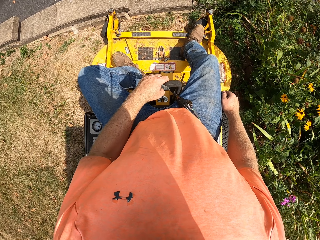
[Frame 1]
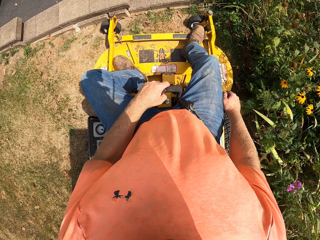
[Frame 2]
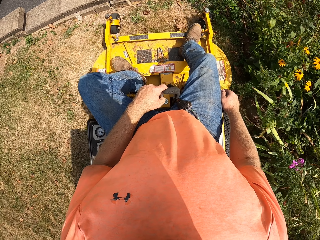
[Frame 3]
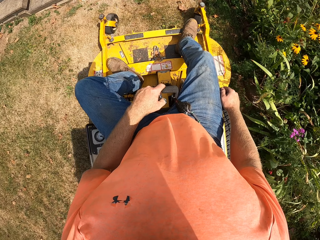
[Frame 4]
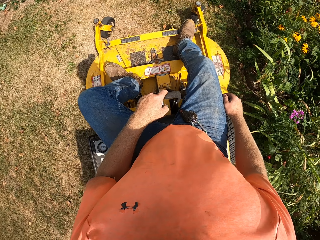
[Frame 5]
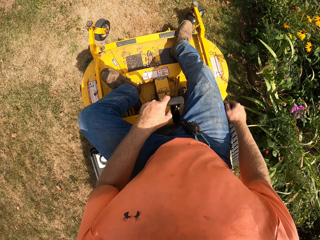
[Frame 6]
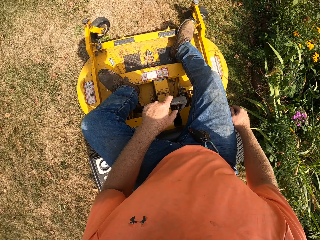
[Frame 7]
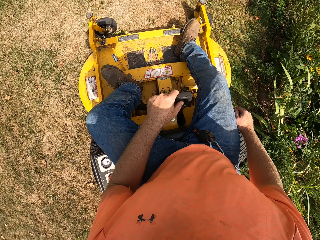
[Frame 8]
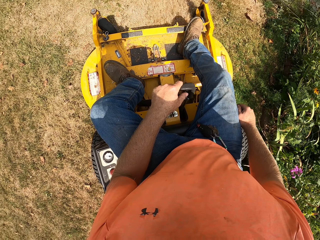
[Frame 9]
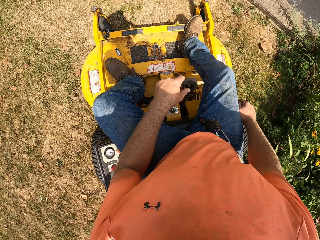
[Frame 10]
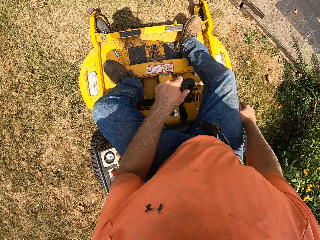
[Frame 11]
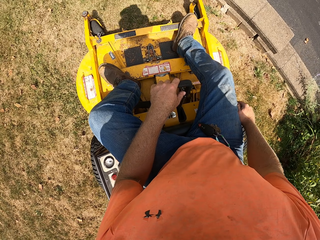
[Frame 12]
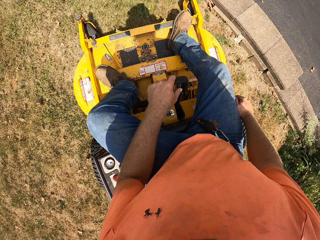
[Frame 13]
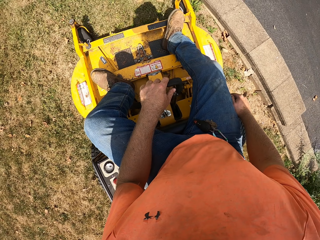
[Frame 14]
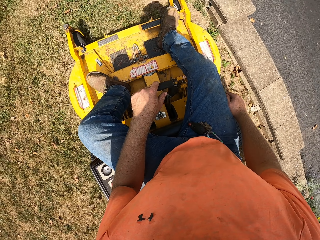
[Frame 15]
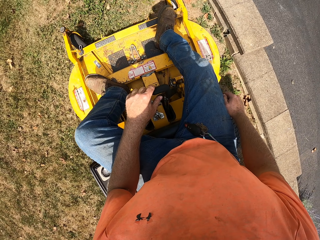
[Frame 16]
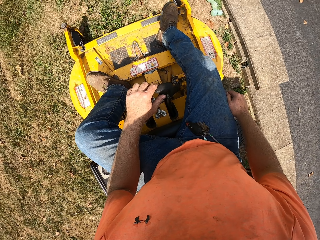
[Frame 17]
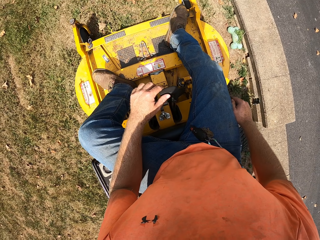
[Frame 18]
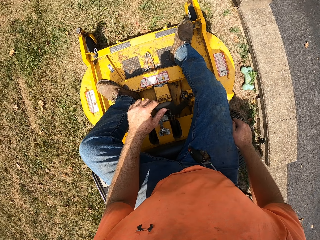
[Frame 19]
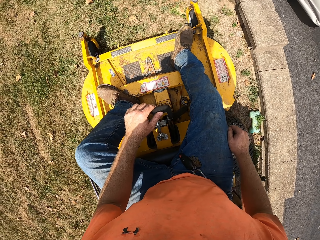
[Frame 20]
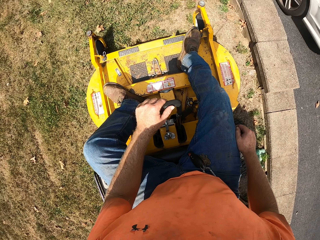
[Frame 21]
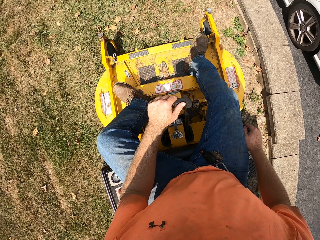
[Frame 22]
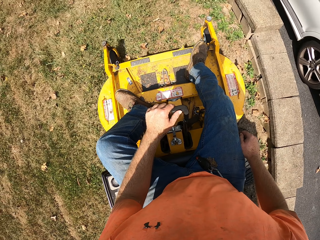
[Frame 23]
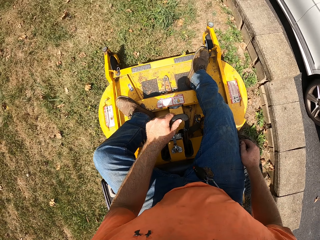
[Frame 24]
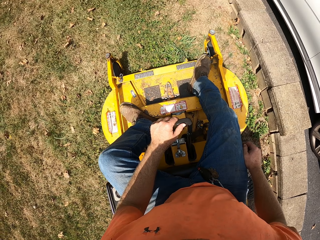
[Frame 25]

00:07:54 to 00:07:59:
The camera wearer cuts grass with a lawn mower. They reverse the lawn mower.

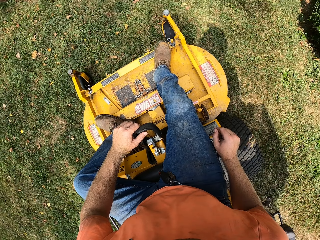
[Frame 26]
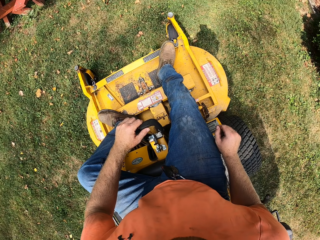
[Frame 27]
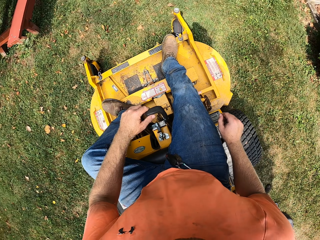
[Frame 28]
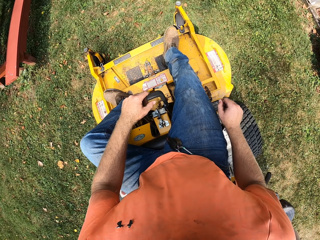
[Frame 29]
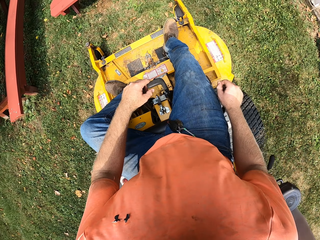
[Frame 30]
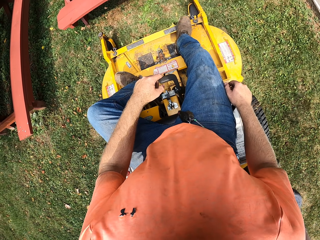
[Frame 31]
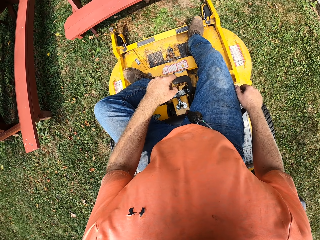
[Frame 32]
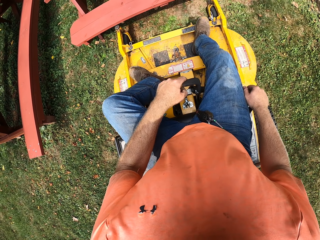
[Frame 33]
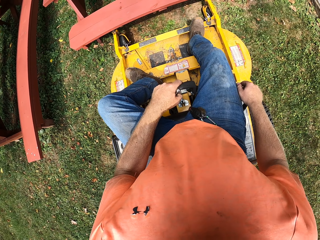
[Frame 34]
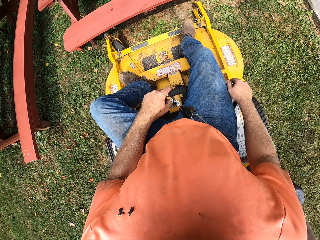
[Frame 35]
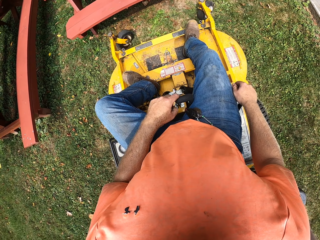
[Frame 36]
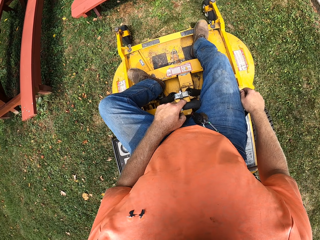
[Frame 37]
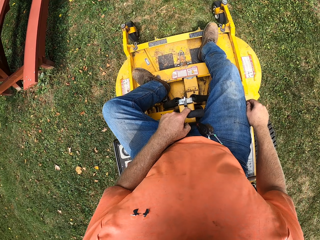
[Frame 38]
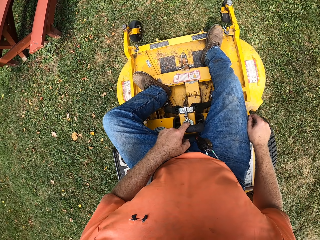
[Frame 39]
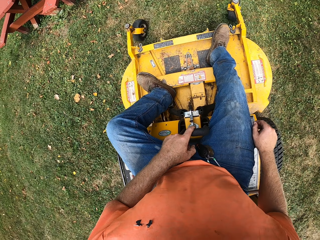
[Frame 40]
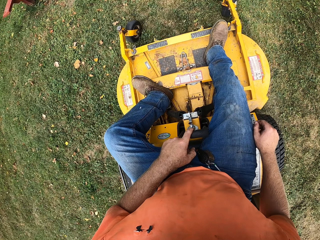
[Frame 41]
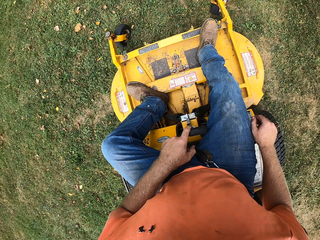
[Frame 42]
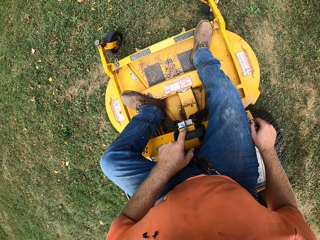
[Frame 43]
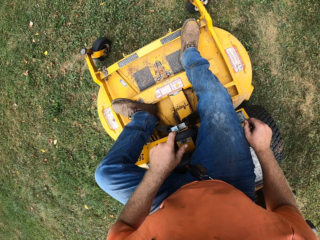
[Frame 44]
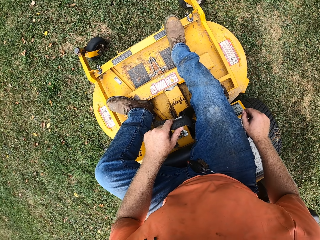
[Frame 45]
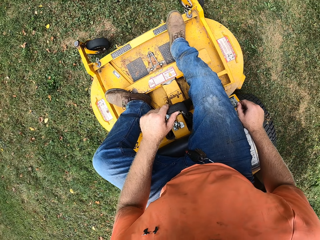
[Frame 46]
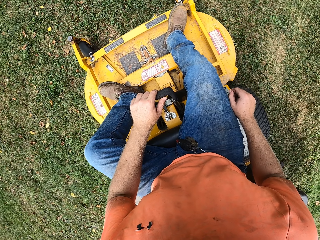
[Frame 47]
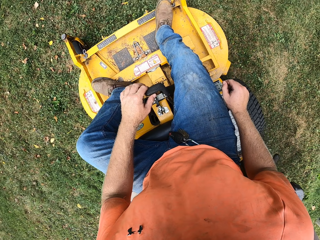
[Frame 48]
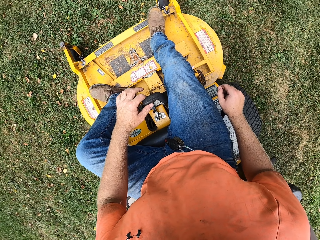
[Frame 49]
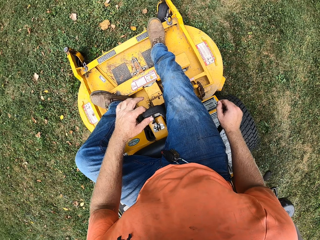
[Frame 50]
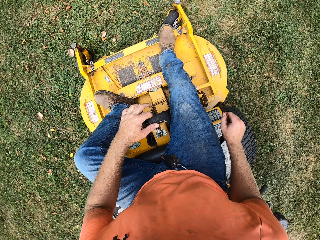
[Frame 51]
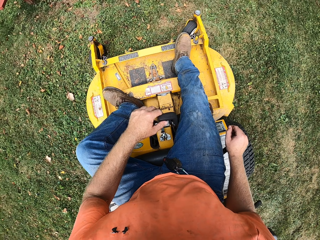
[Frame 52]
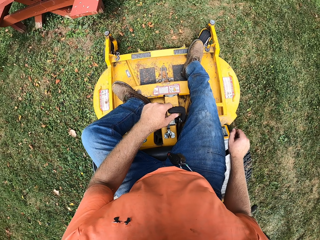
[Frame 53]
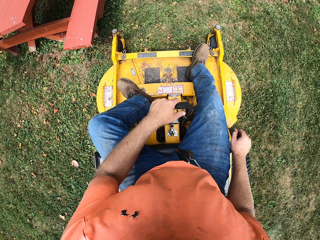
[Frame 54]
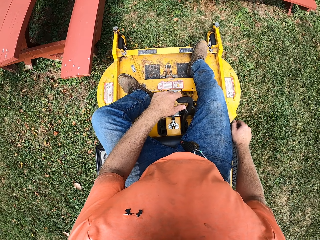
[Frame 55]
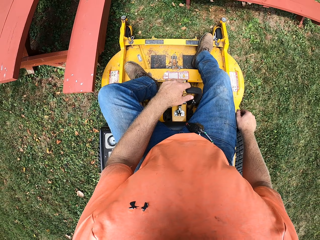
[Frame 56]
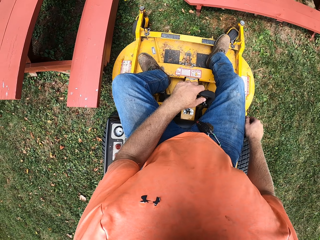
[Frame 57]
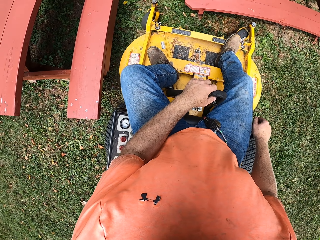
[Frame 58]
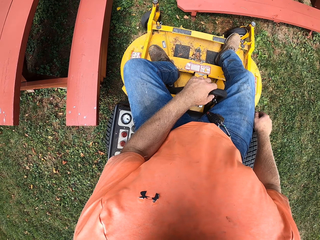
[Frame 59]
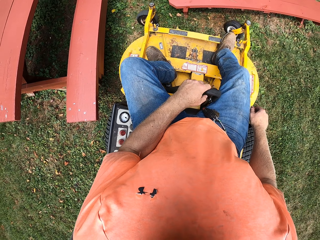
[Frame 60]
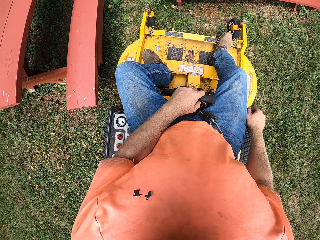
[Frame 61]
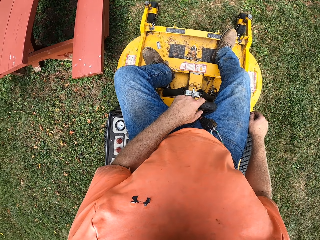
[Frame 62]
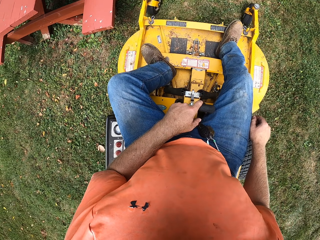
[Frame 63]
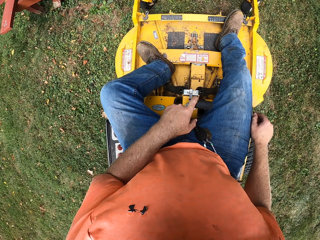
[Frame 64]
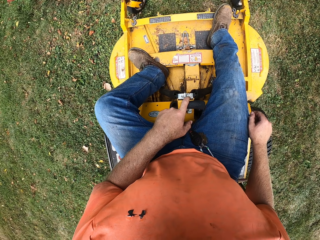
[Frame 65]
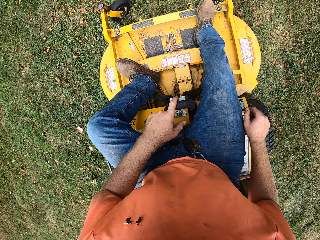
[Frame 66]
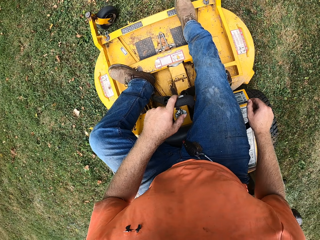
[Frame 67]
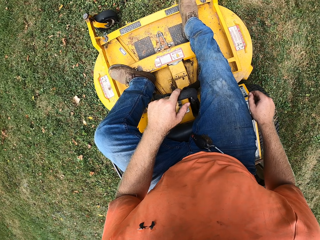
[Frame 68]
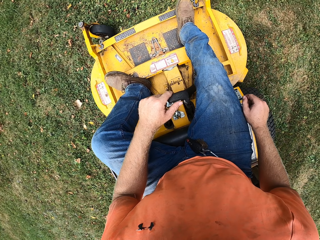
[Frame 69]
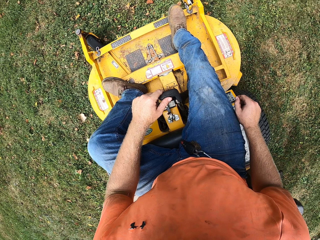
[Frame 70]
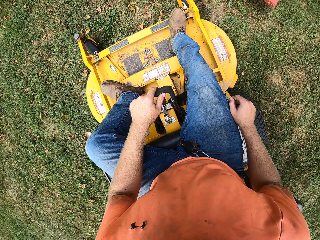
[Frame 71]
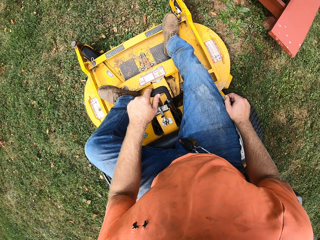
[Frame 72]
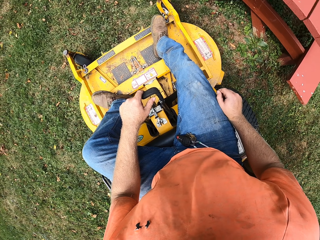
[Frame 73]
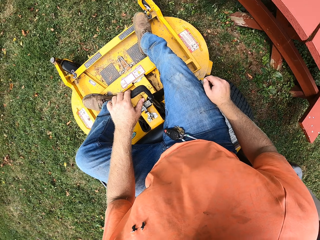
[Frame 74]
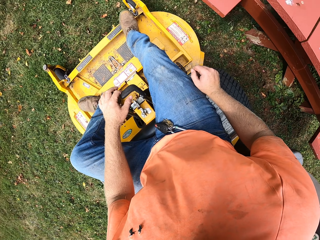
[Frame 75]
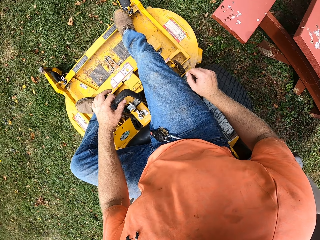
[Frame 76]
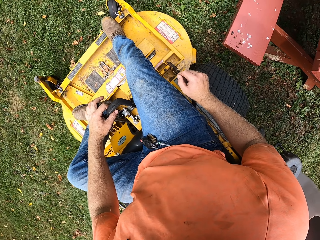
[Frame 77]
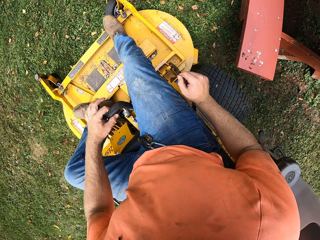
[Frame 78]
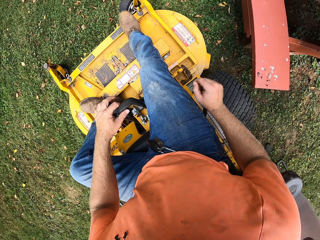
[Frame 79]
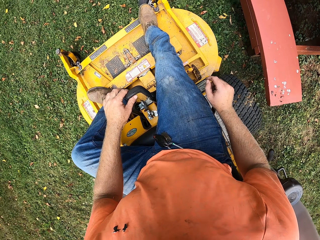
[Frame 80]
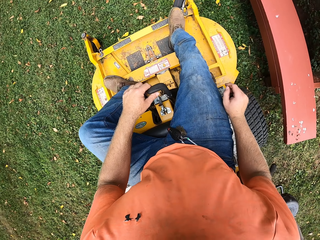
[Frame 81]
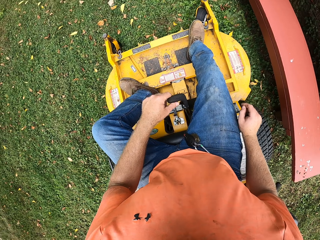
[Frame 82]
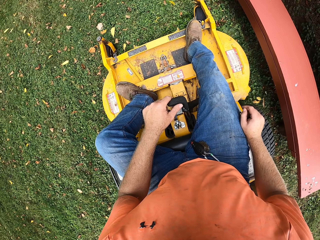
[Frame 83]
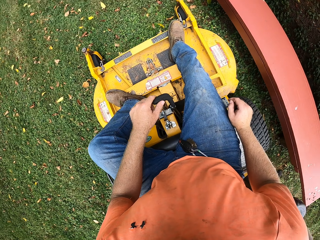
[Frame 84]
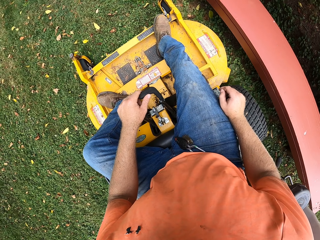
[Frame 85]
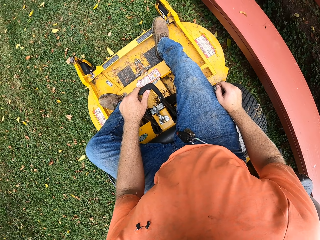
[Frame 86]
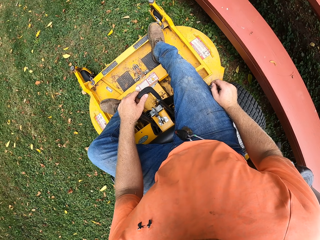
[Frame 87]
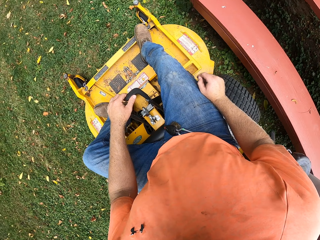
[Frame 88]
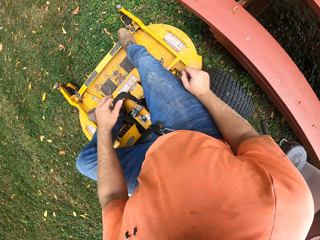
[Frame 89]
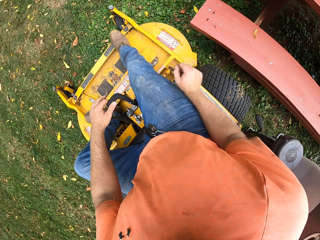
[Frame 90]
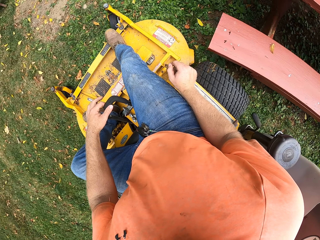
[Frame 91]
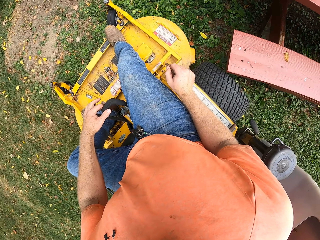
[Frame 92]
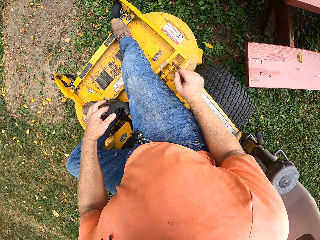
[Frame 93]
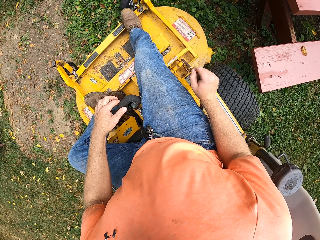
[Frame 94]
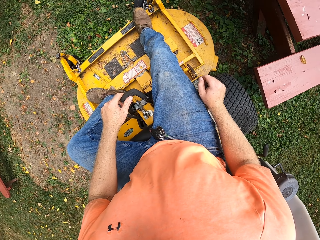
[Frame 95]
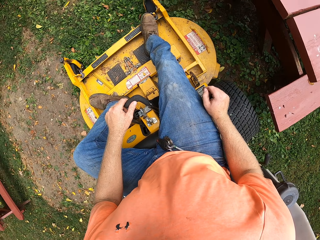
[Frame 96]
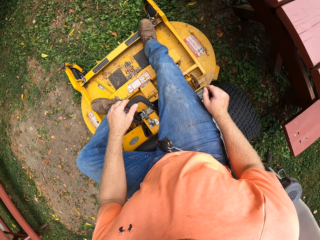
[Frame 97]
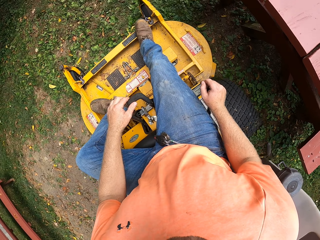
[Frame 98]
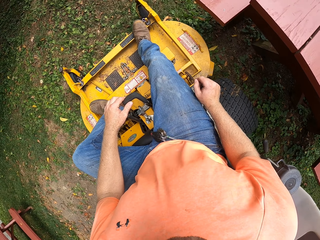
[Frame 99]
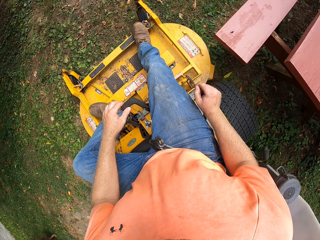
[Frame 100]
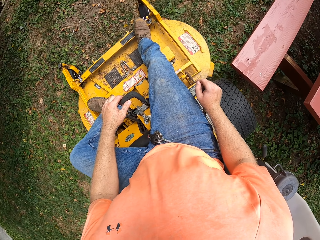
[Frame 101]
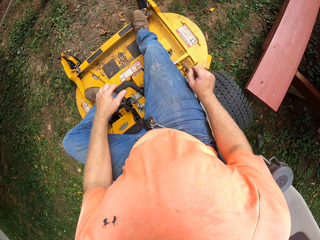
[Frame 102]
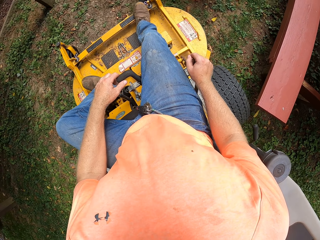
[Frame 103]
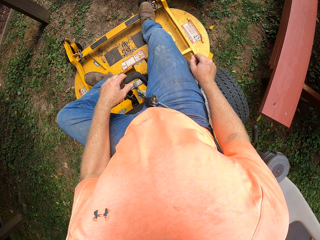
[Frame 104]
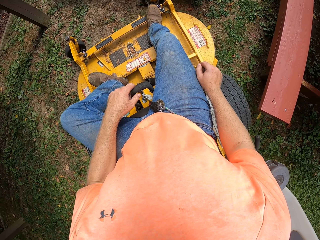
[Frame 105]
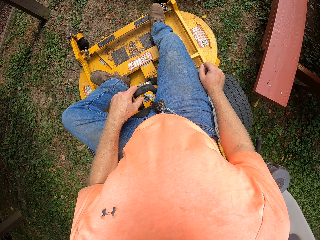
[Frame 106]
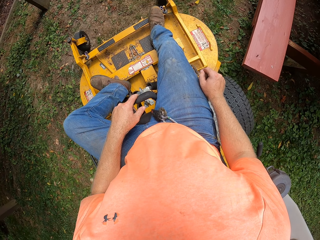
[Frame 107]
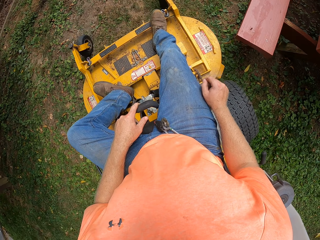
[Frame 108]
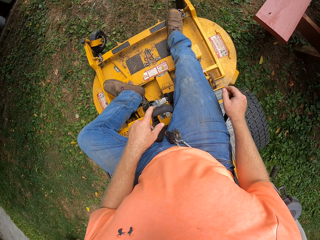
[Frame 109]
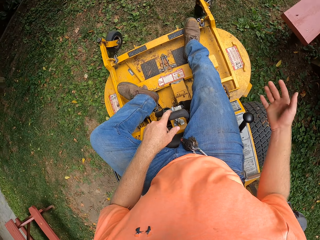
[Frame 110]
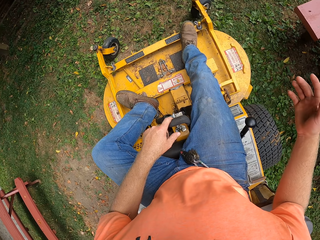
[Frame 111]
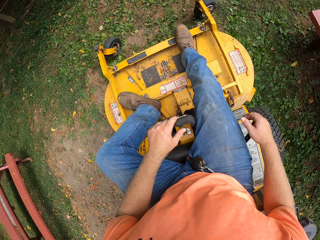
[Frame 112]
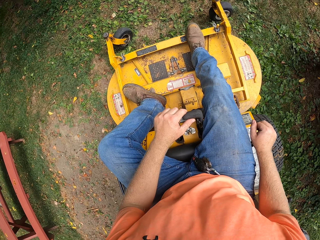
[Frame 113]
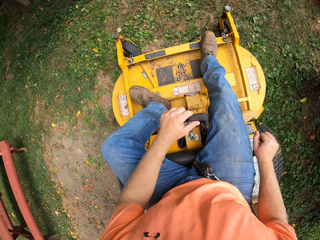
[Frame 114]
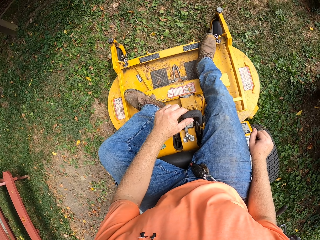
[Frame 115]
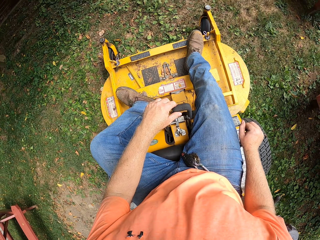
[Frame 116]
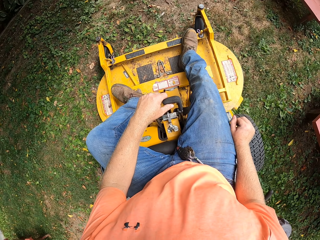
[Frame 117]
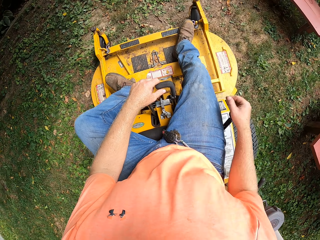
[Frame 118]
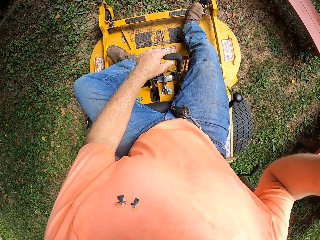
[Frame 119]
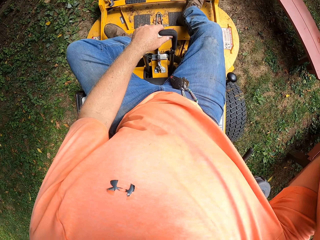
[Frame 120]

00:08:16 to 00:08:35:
The camera wearer cuts grass with a lawn mower. They reverse the lawn mower. They cut grass with the lawn mower. They reverse the lawn mower. They cut grass with the lawn mower. They turn with the lawn mower. They cut grass with the lawn mower. They reverse the lawn mower.
